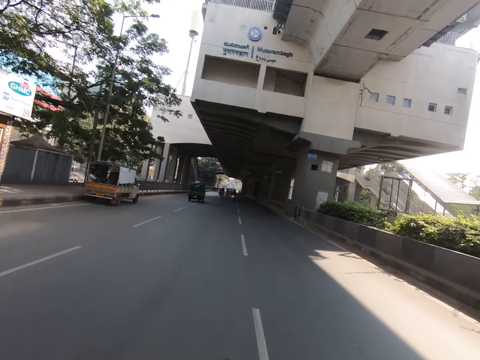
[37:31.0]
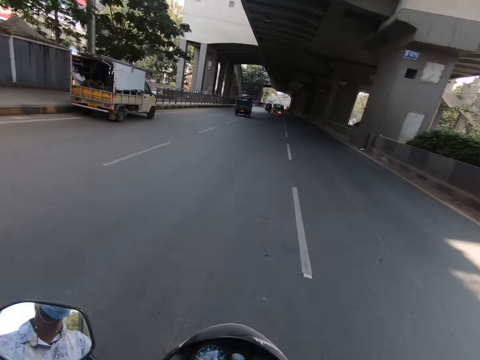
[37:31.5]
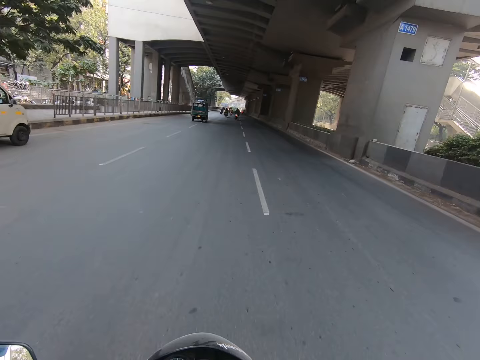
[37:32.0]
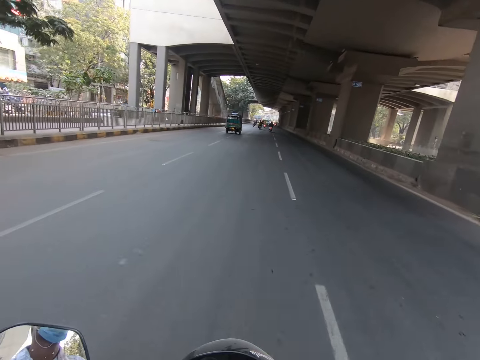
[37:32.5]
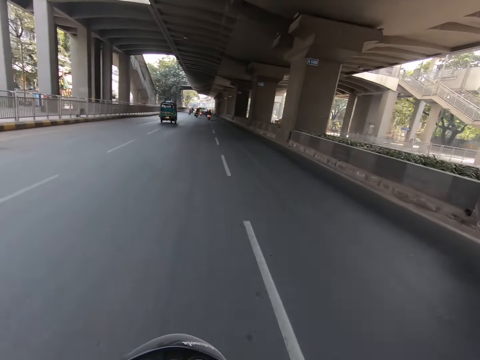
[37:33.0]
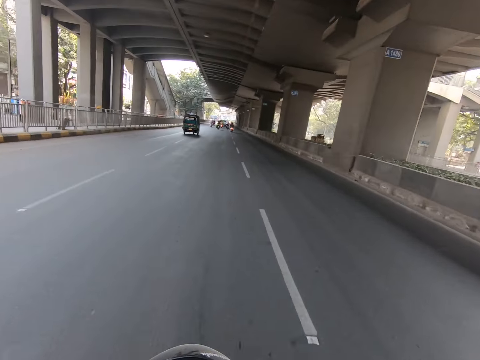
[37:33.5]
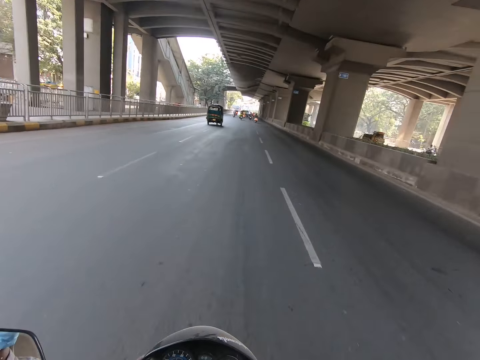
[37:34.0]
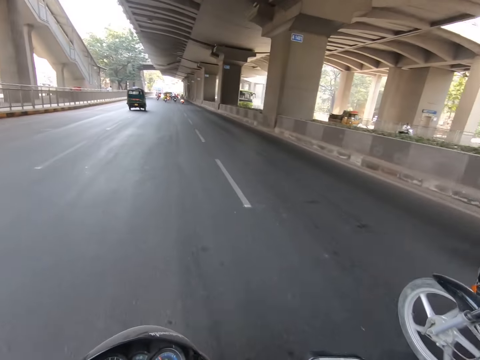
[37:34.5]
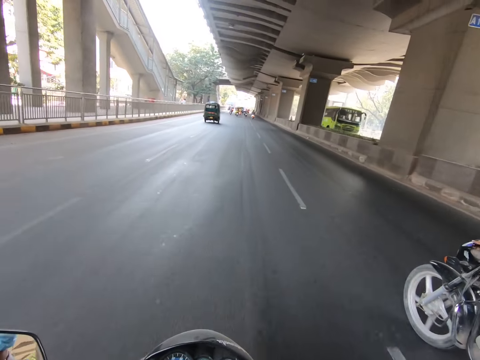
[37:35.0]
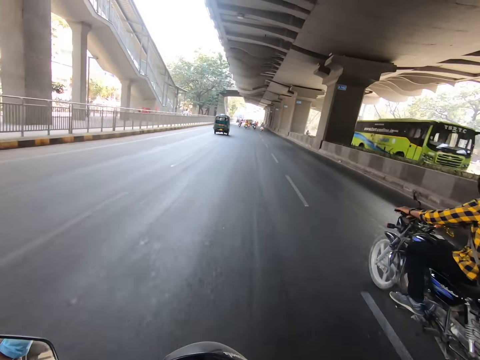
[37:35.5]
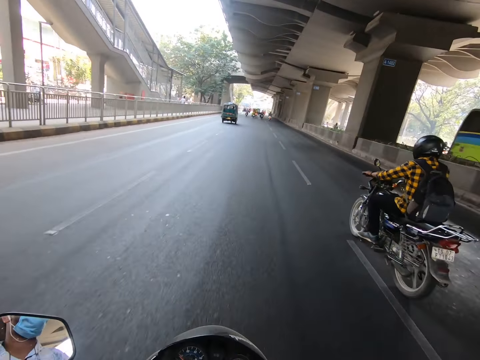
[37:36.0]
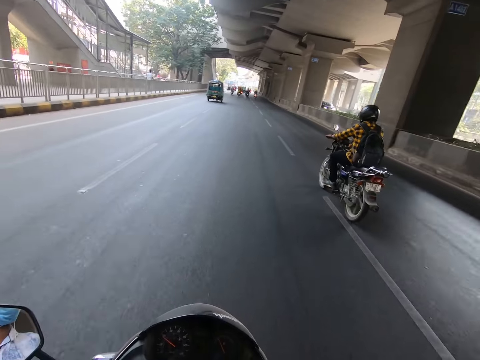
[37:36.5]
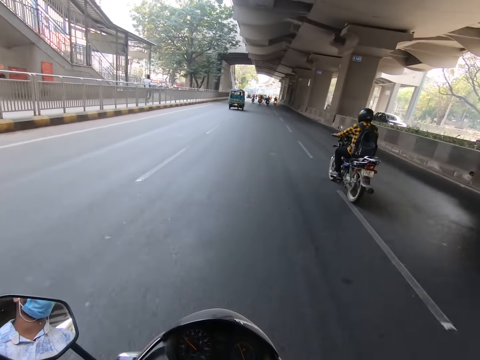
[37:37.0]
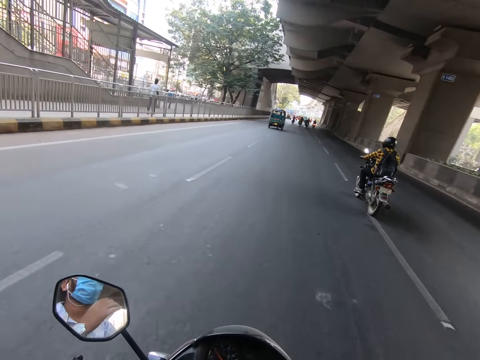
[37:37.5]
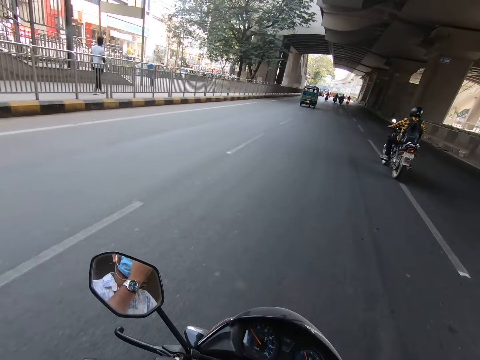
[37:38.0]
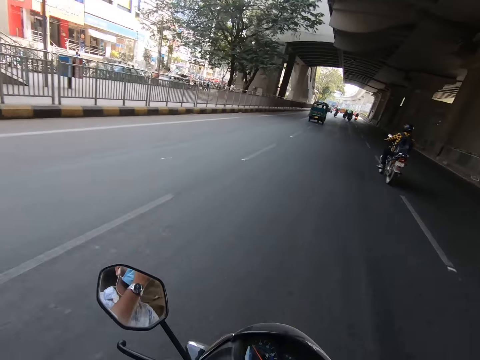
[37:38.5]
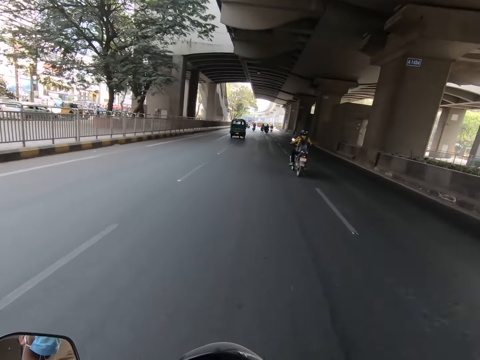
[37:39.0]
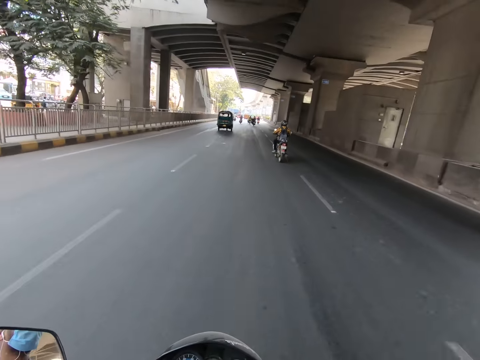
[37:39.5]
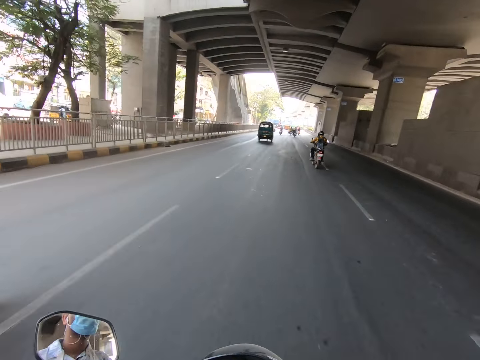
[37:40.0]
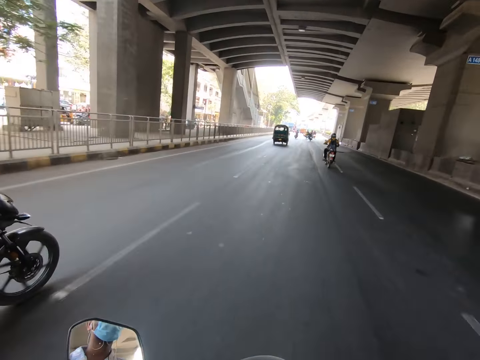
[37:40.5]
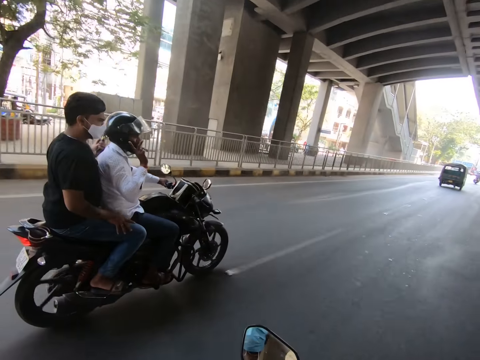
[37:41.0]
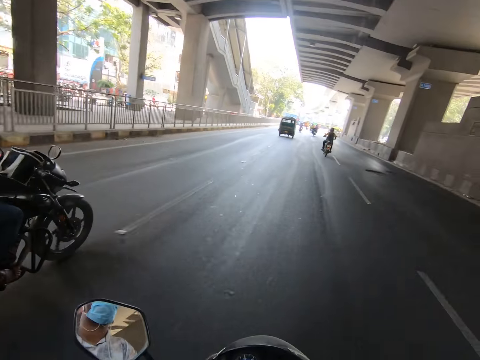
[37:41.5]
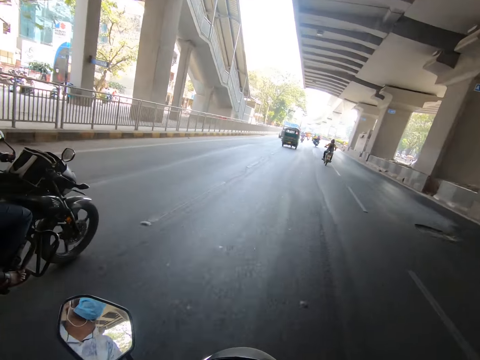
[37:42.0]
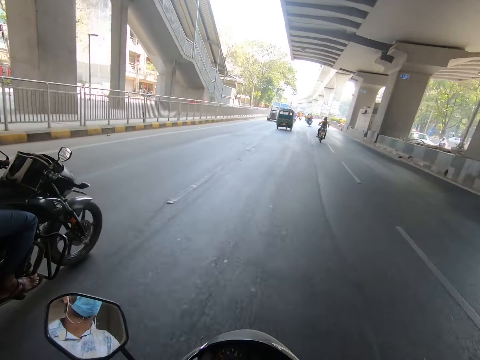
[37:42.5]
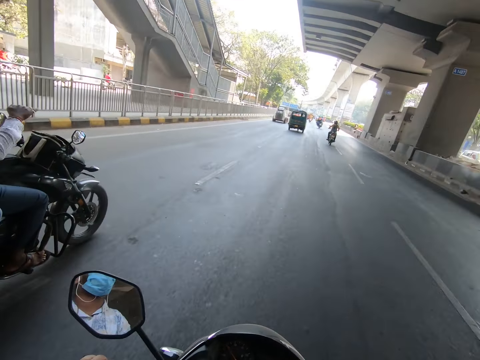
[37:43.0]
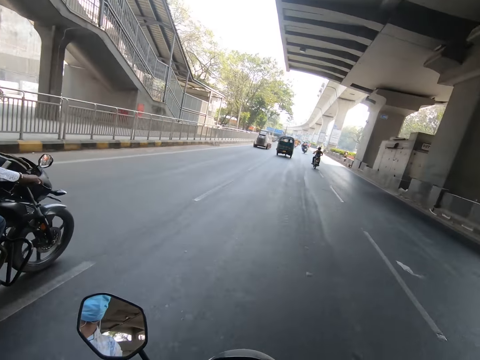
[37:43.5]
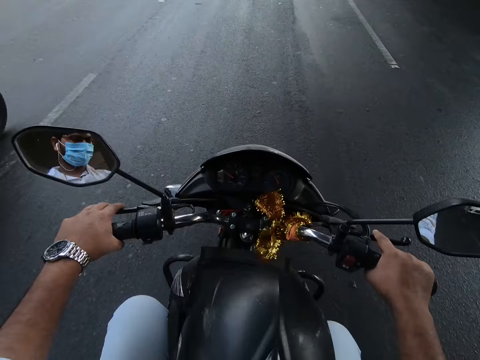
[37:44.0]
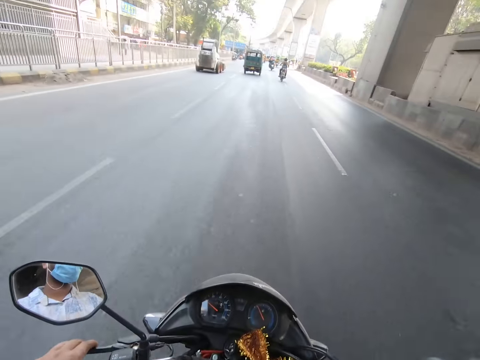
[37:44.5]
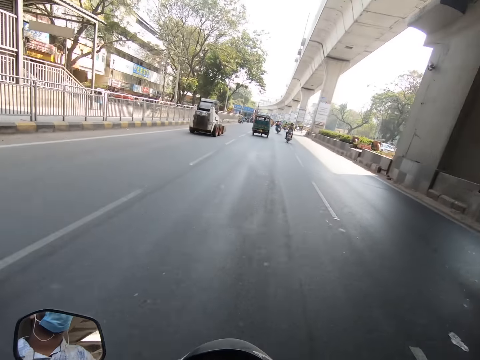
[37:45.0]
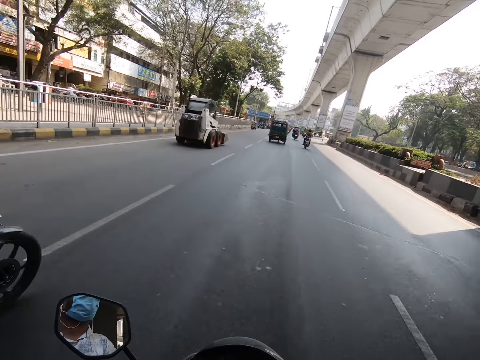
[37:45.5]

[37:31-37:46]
A motorbike moves past the camera wearer. The motorbike moves past them.

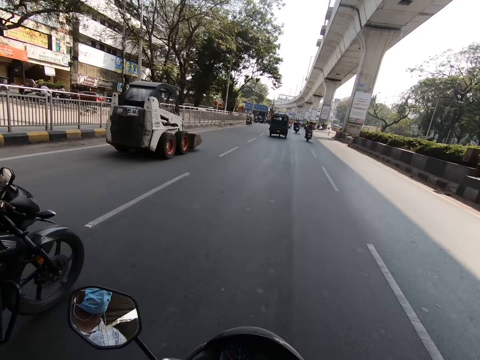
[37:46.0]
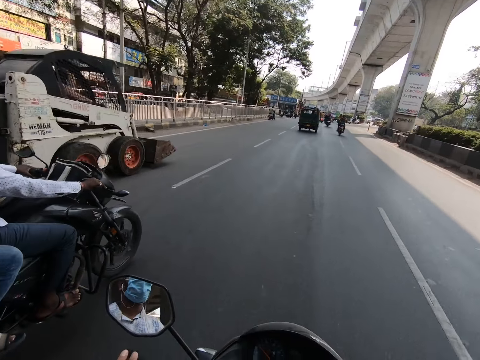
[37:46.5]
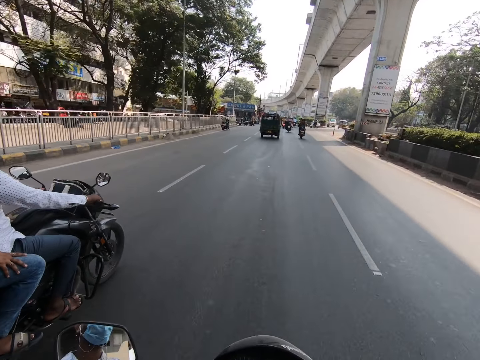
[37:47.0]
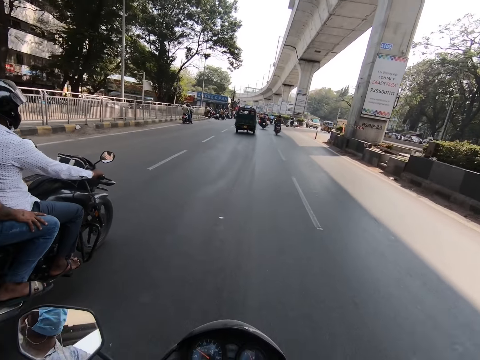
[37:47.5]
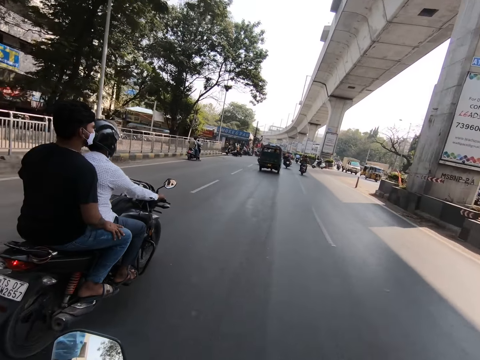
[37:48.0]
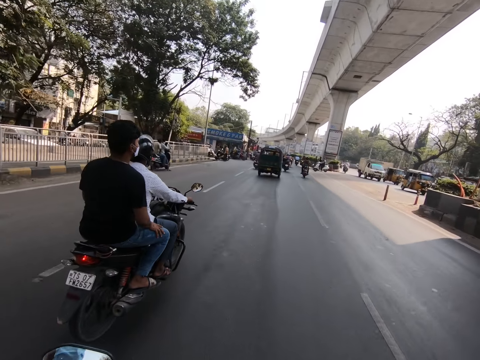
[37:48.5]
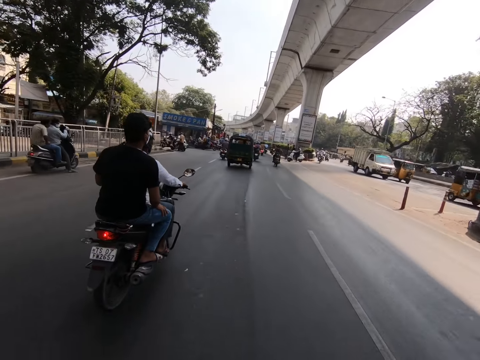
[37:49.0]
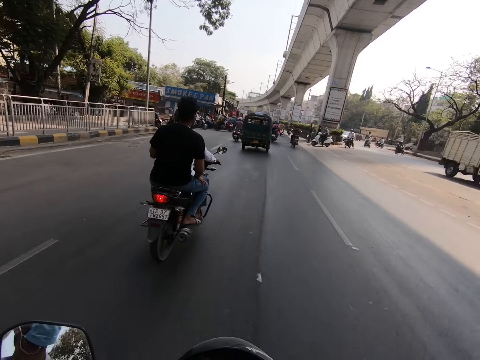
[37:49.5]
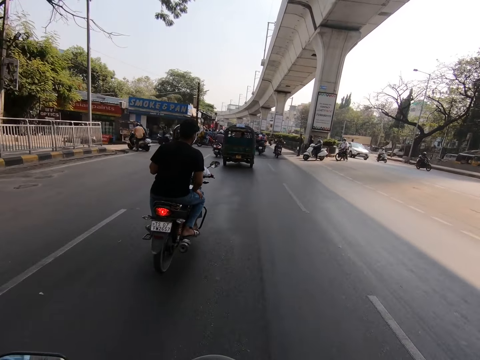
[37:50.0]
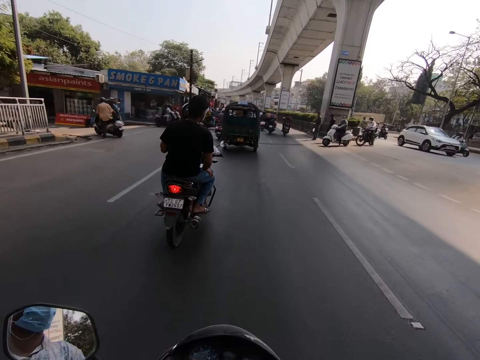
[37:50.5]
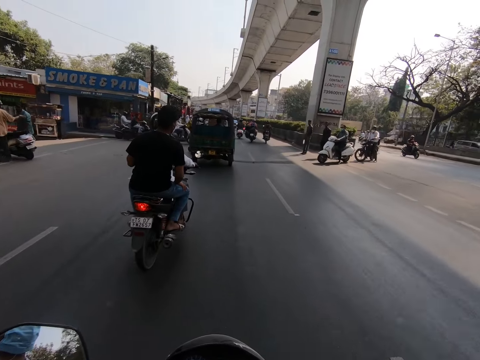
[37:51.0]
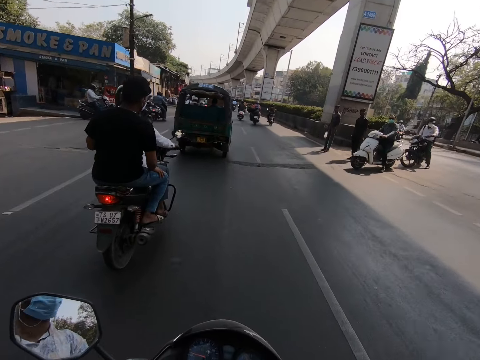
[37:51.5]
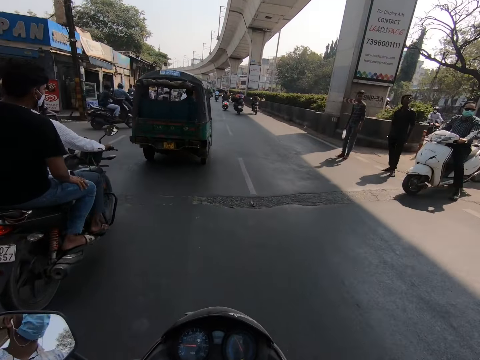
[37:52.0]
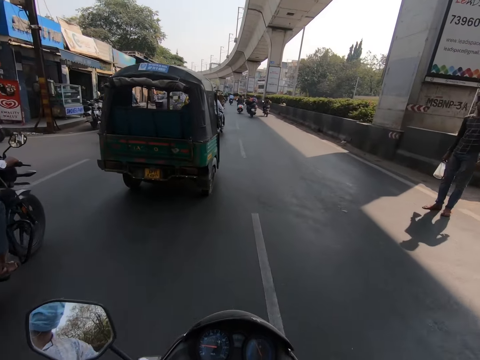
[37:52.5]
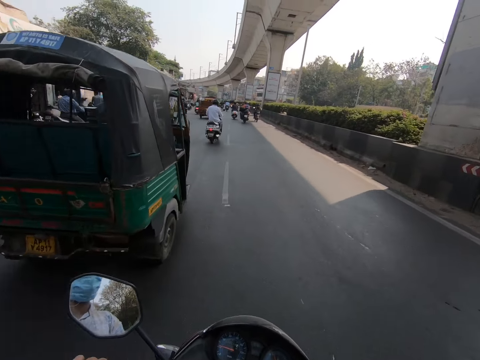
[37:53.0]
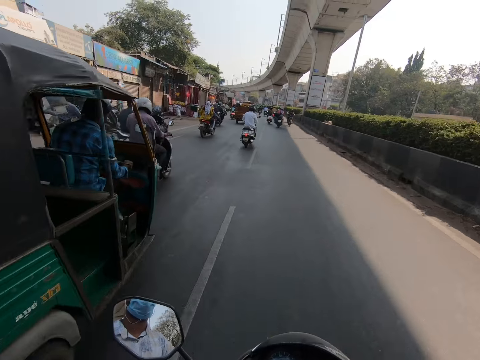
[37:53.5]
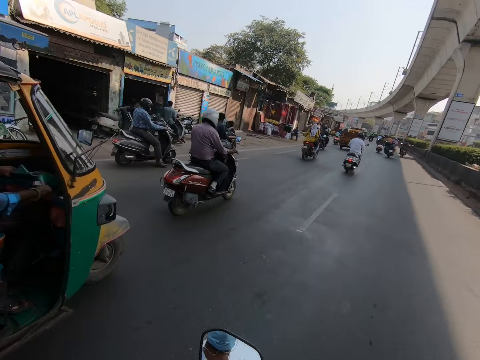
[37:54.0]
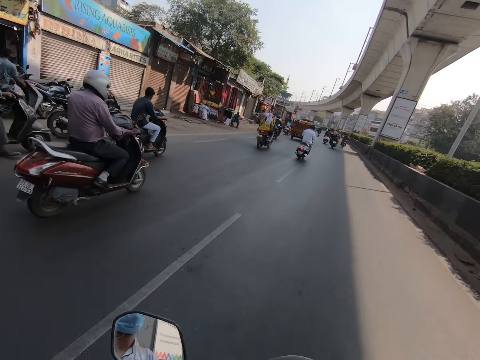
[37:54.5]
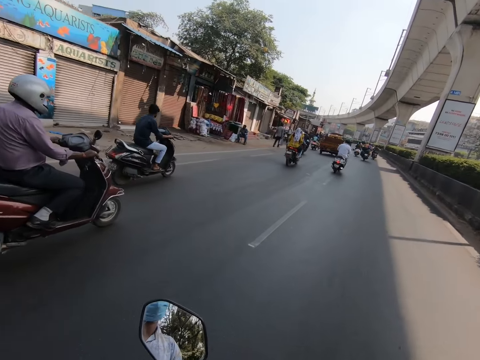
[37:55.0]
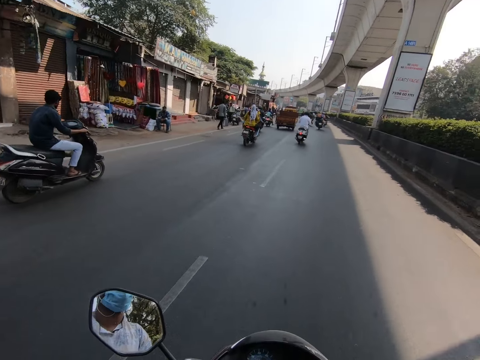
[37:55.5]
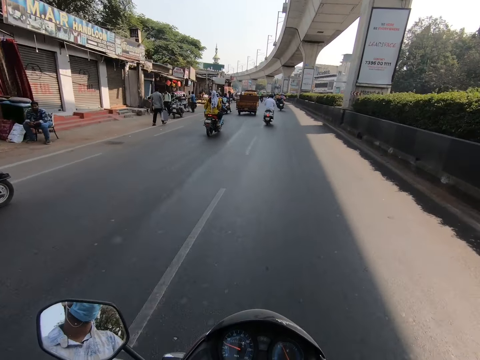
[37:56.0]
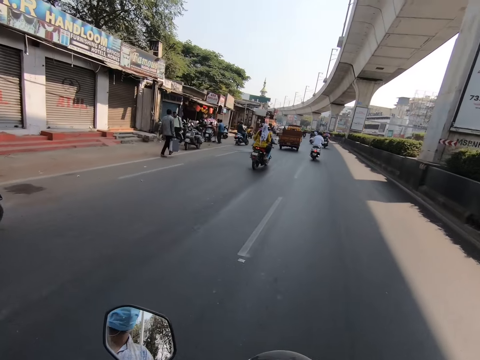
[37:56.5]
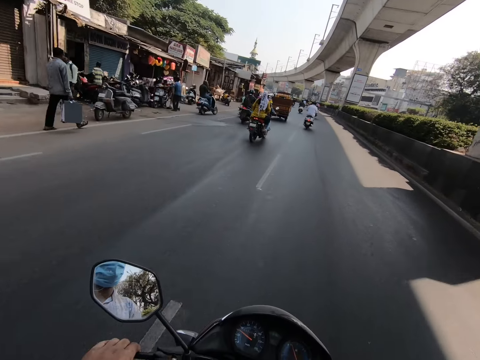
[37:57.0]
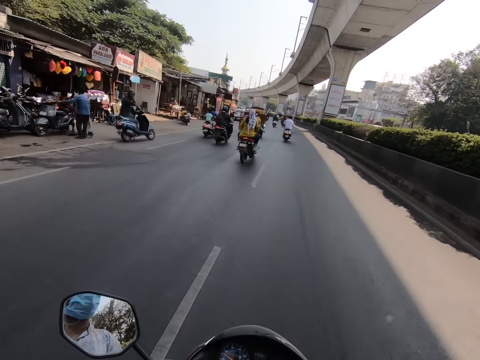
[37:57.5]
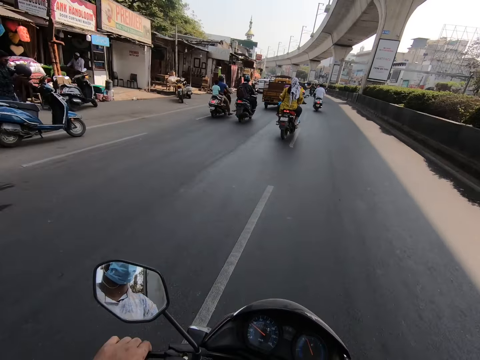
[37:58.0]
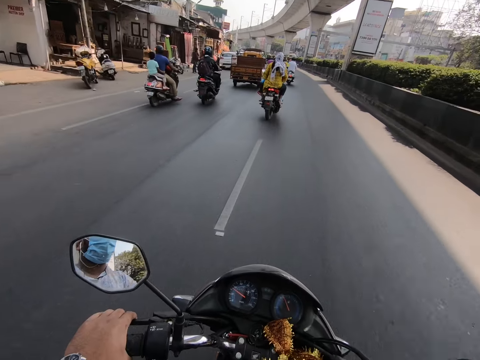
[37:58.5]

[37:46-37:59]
The camera wearer rides the motorbike past a tricycle. They ride the motorbike past a motorbike, and again past a motorbike.
